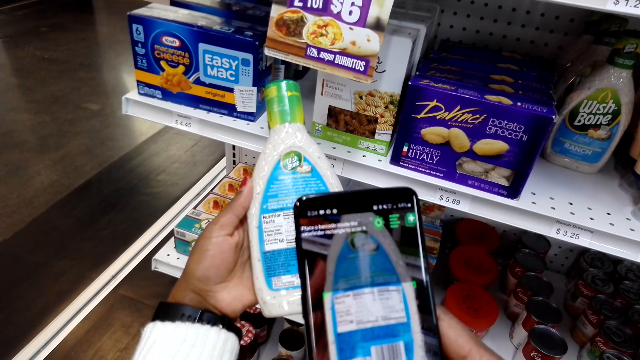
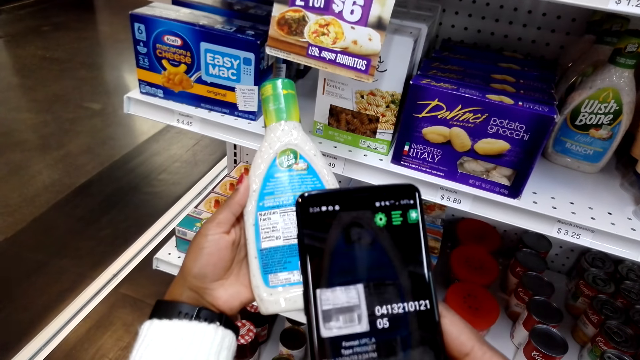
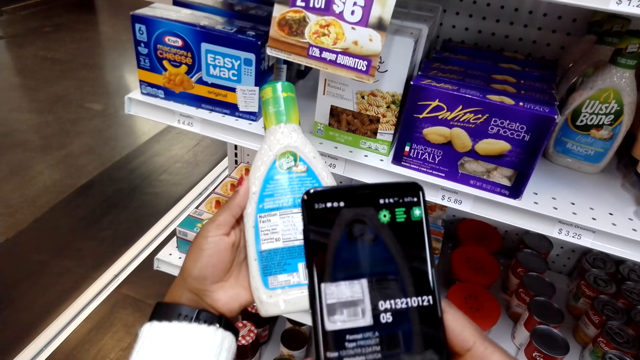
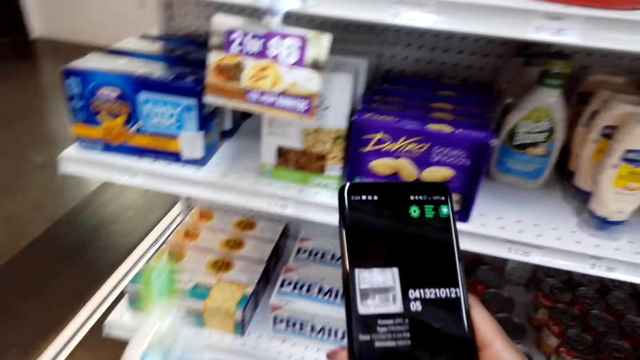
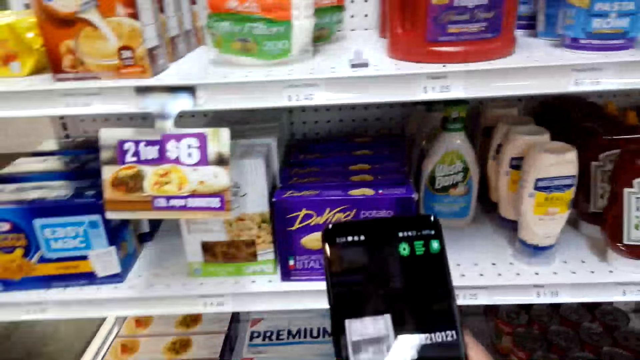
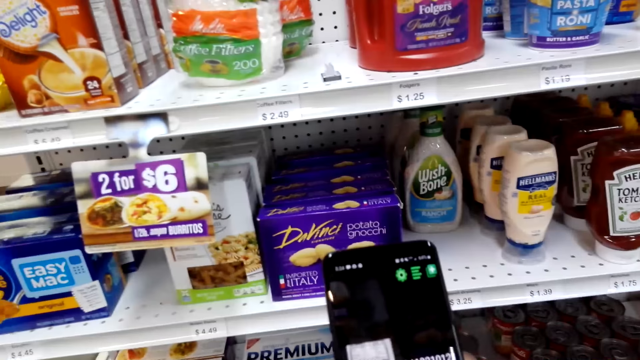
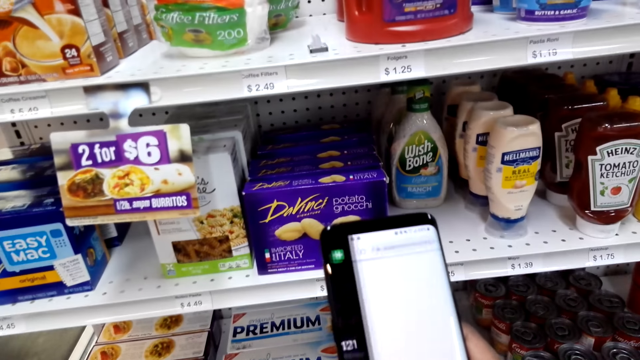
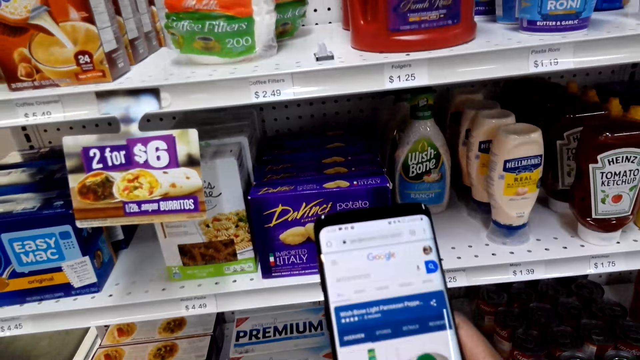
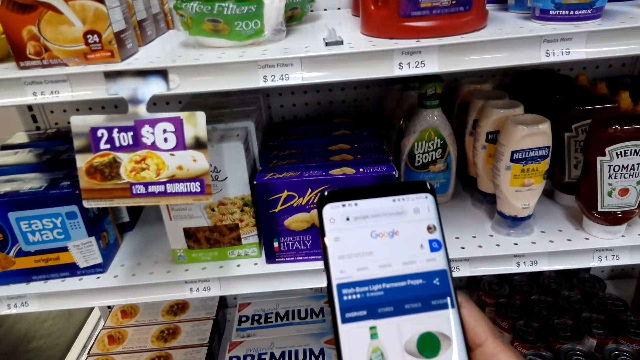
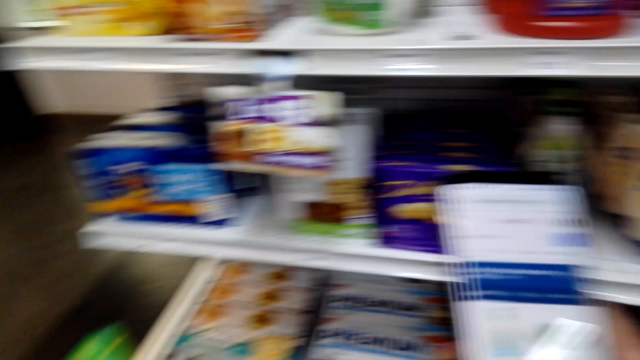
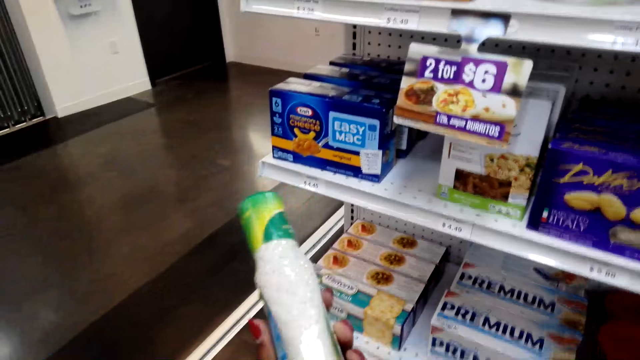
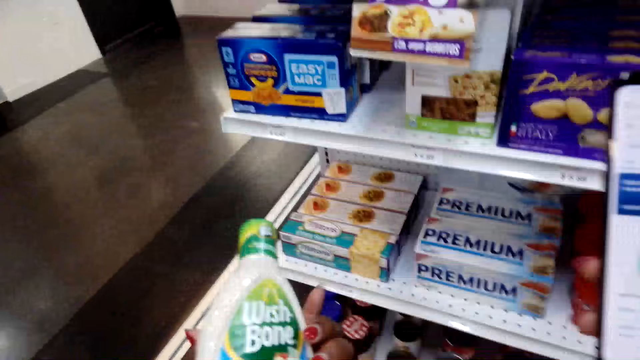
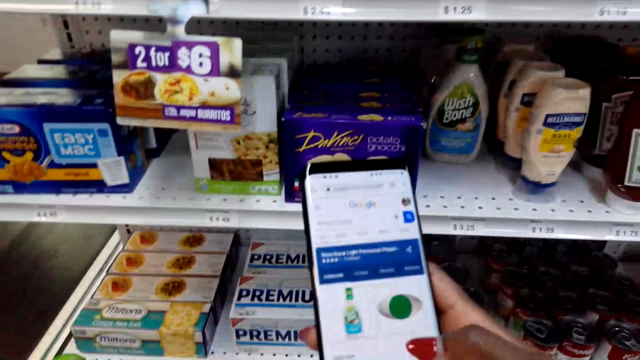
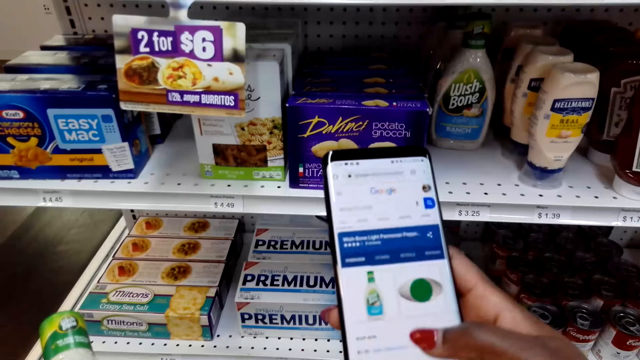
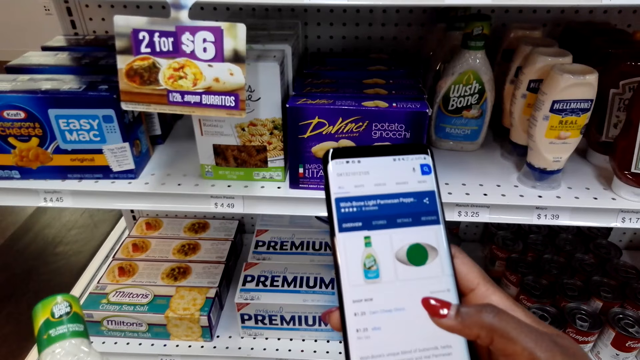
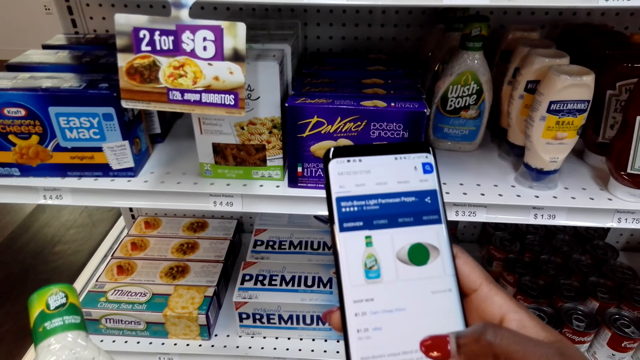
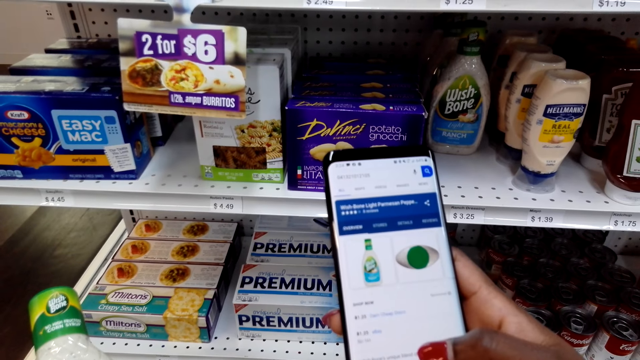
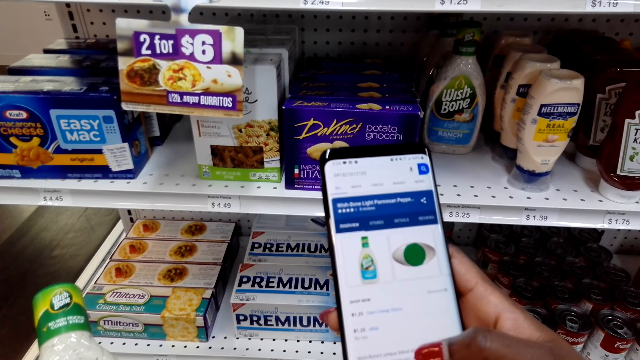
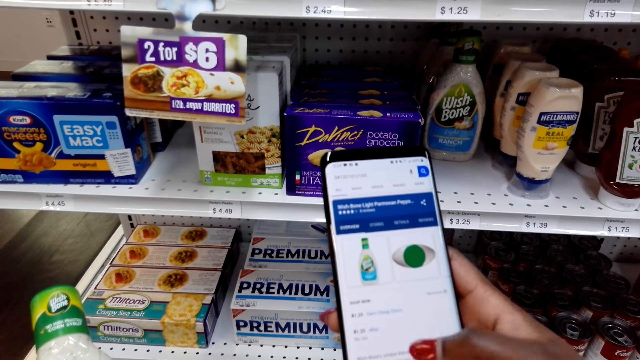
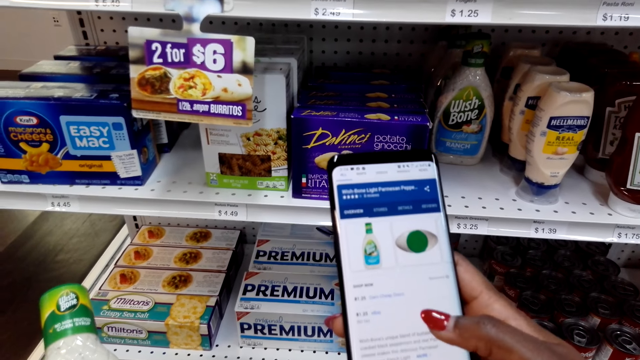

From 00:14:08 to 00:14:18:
The camera wearer uses the phone. They scroll the phone.

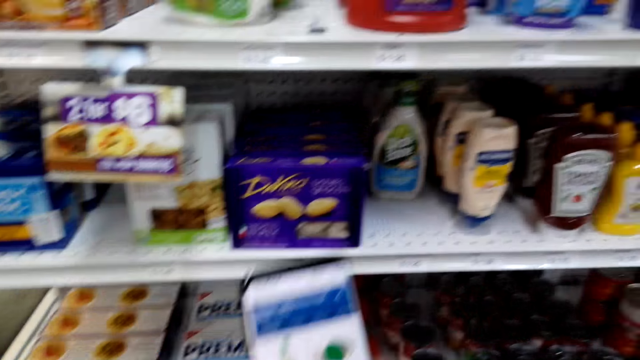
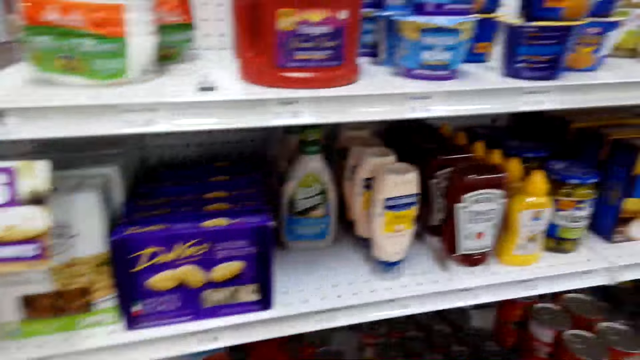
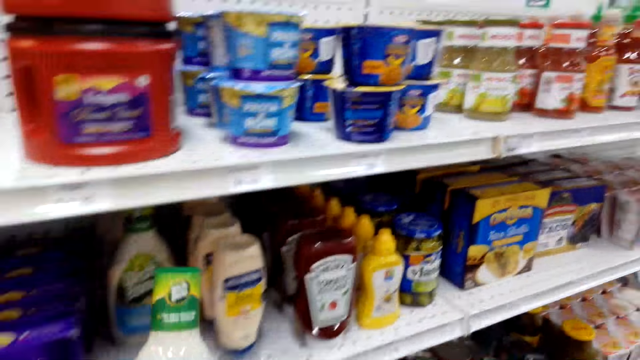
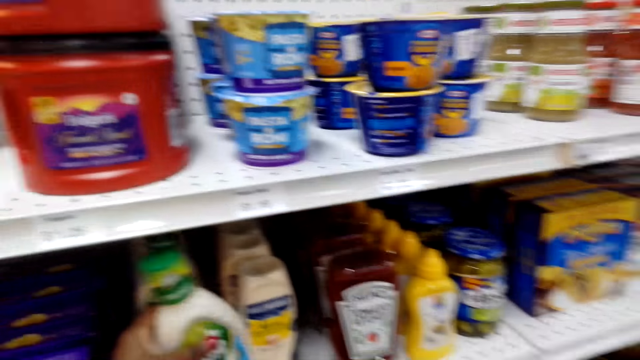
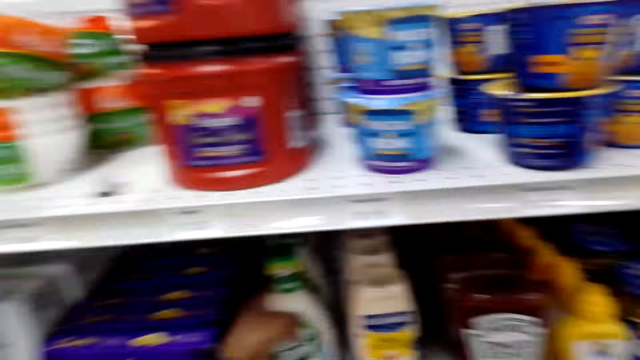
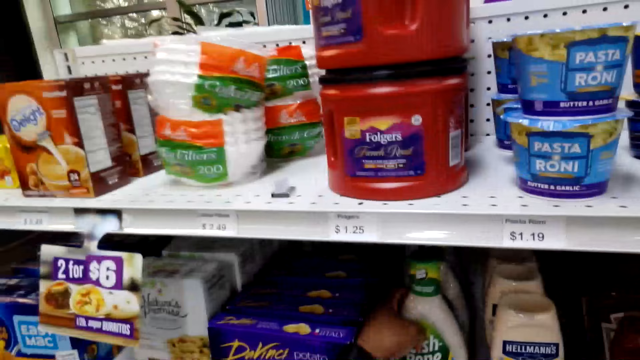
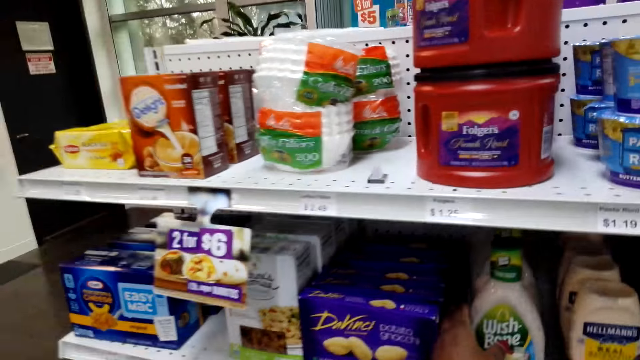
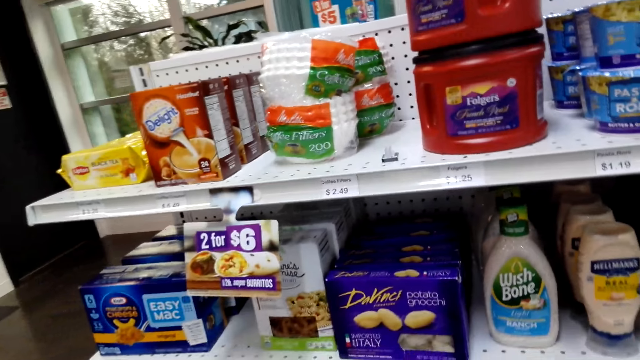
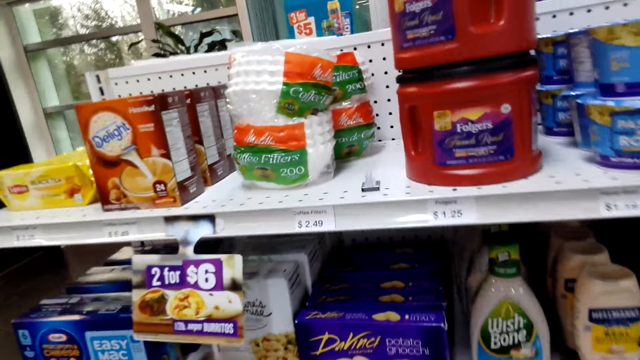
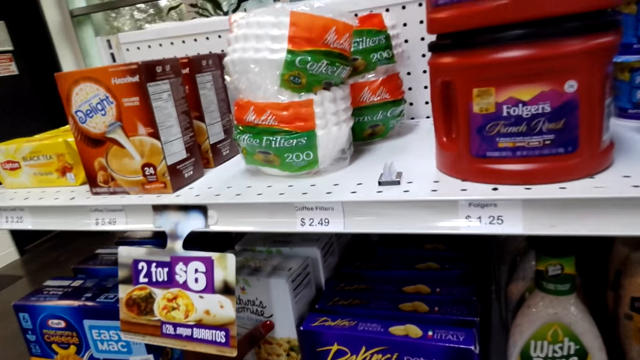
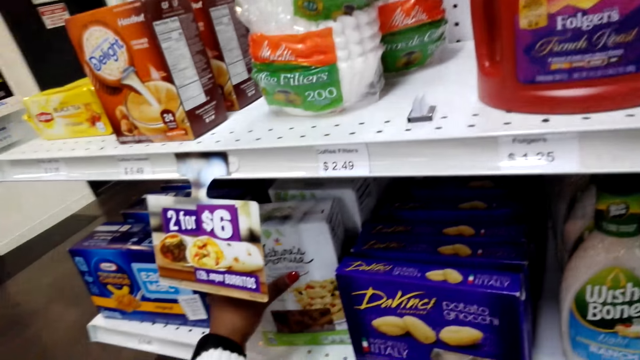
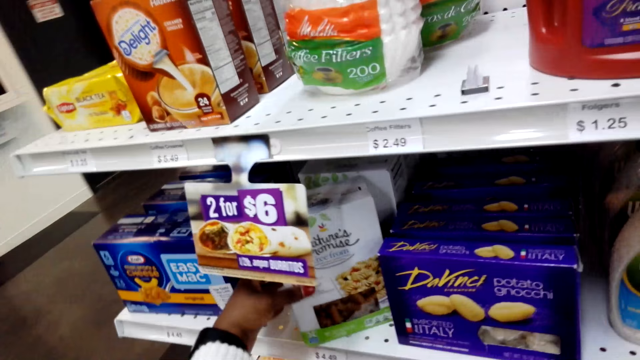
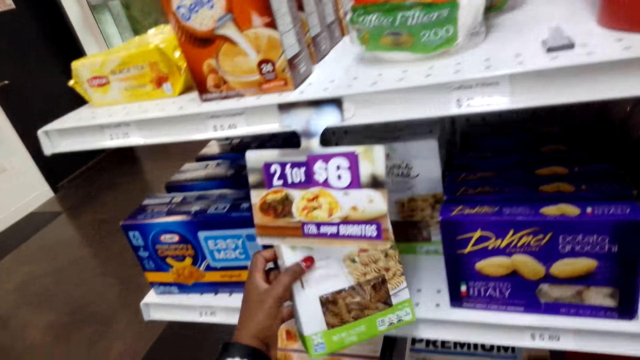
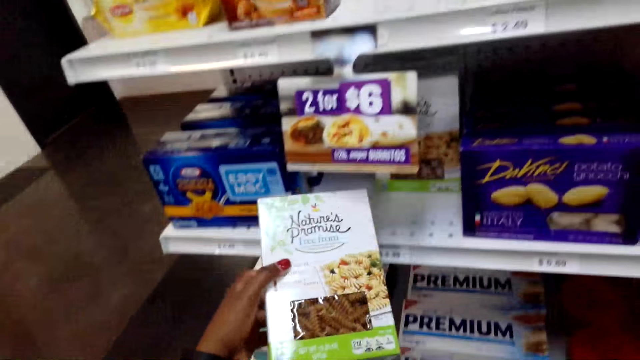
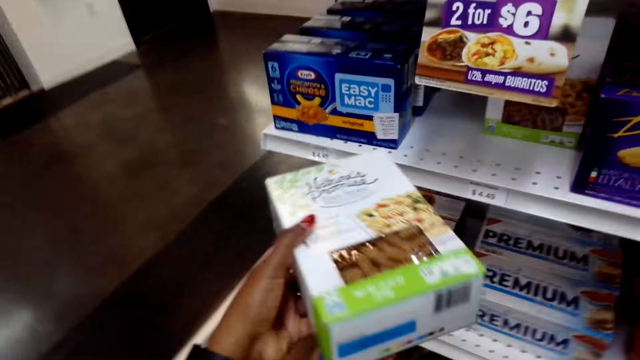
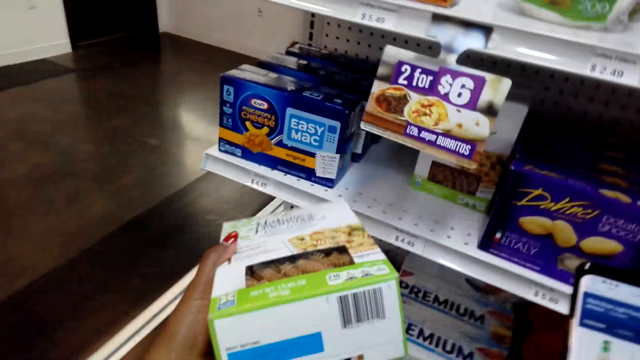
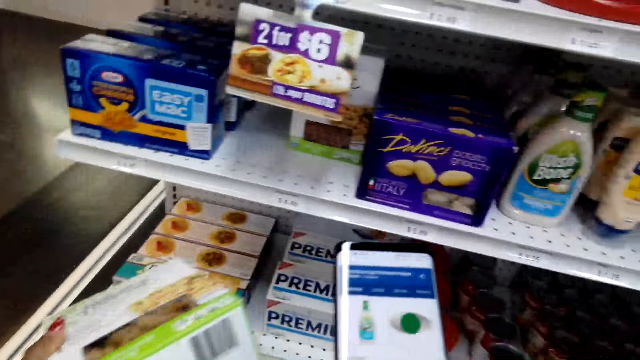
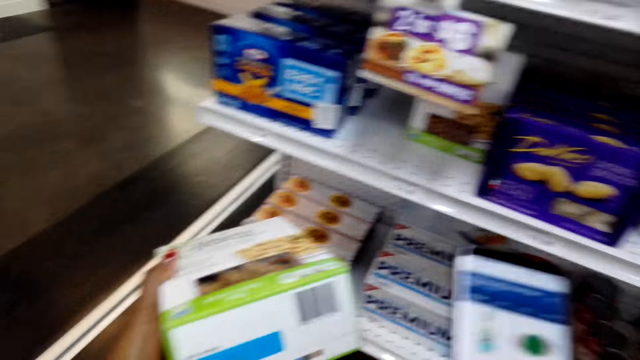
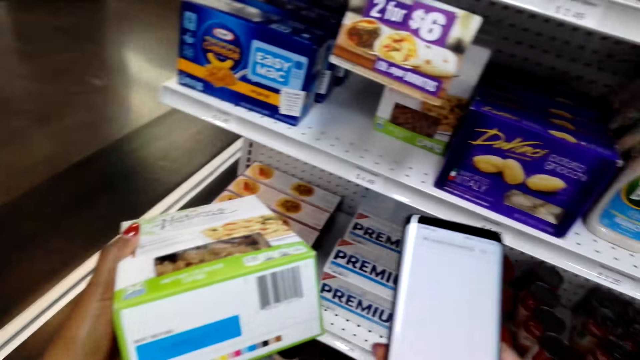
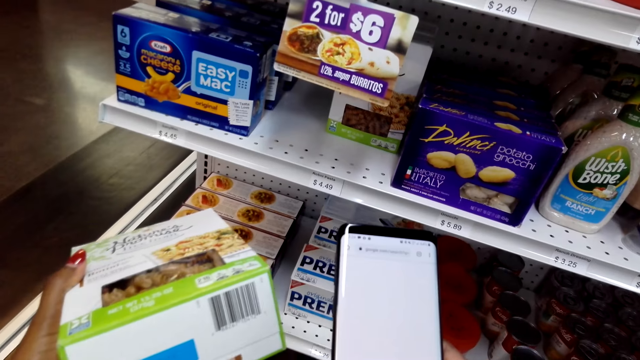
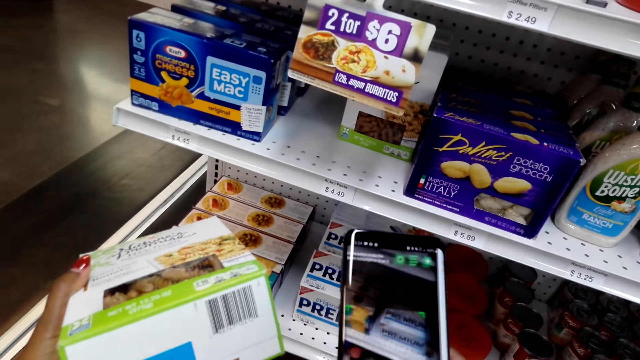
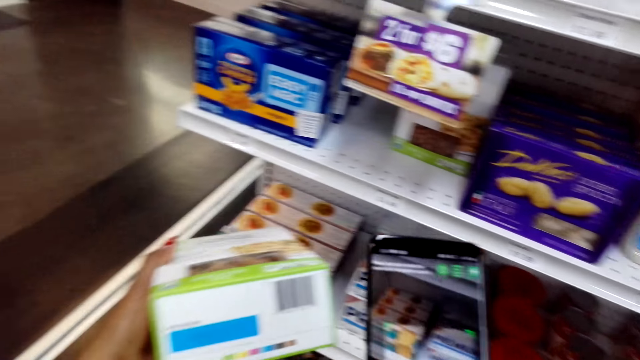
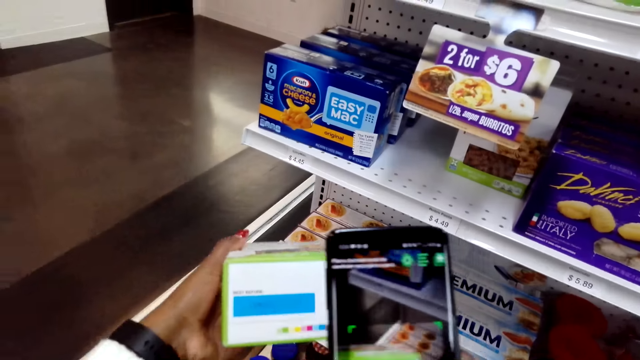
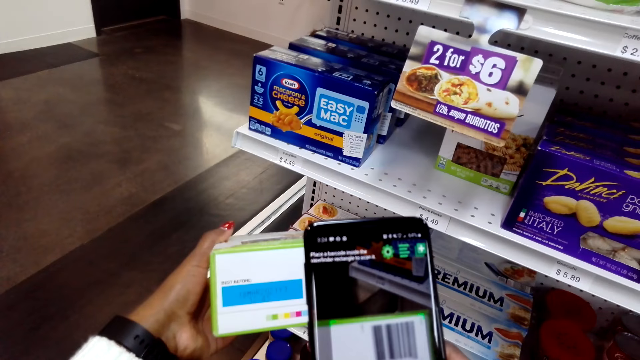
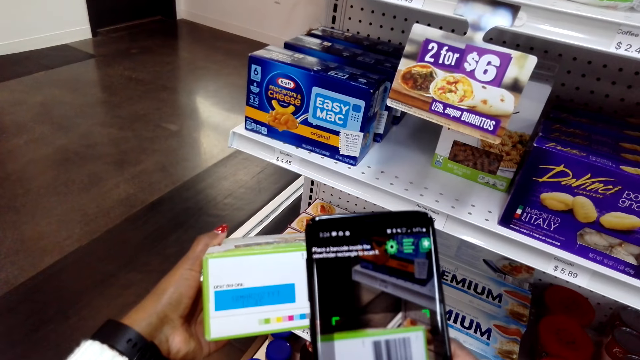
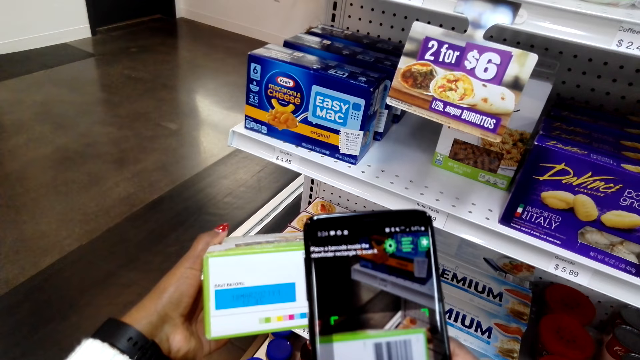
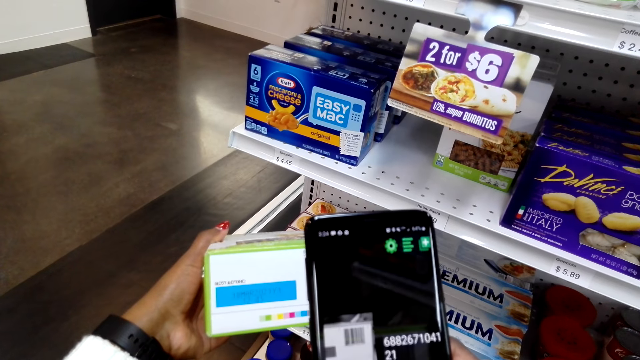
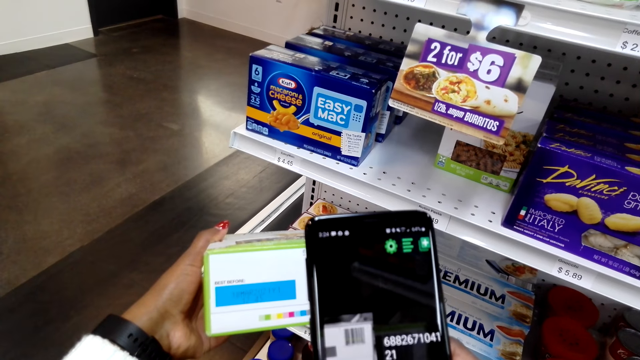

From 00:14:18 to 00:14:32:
The camera wearer puts down the bottle of wish bone. They look around. They pick up a packet of pasta. They take a photo. They scan the codes on the packet.
